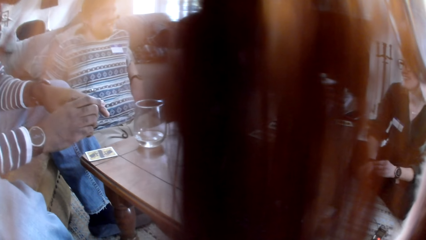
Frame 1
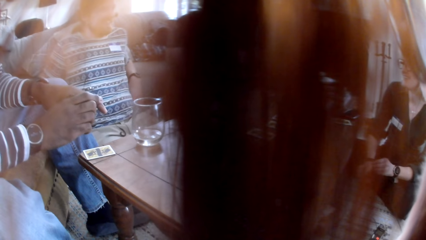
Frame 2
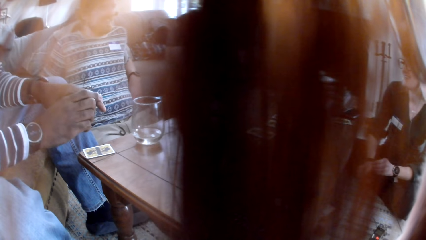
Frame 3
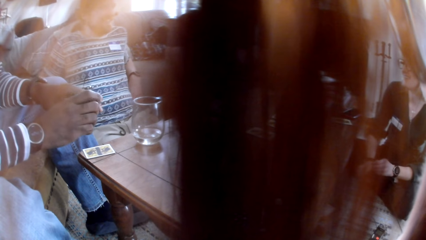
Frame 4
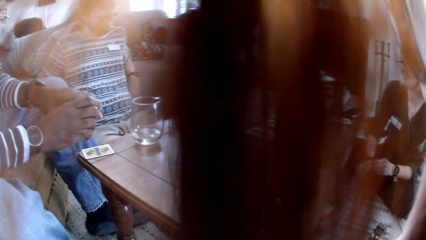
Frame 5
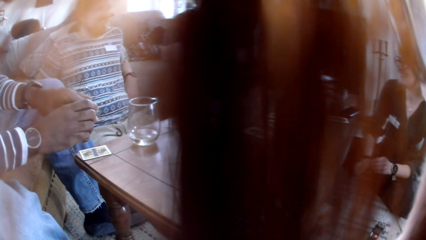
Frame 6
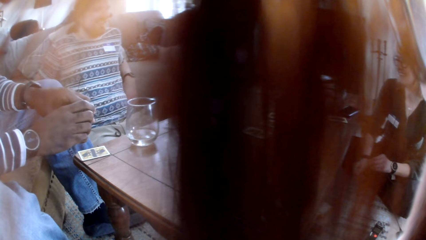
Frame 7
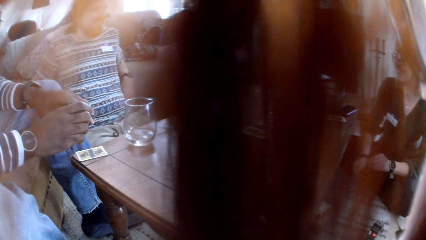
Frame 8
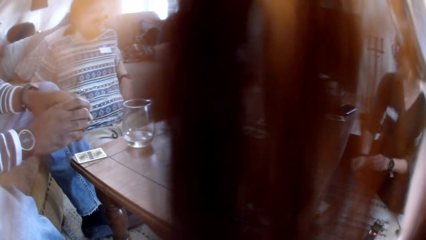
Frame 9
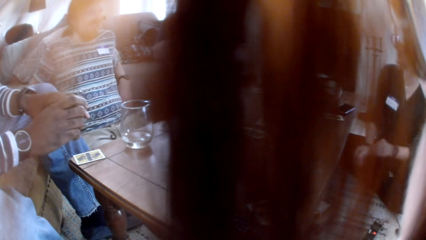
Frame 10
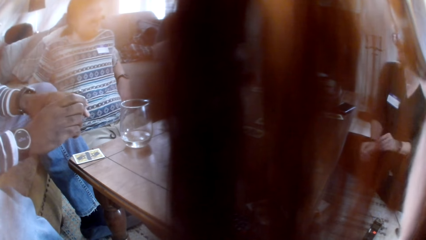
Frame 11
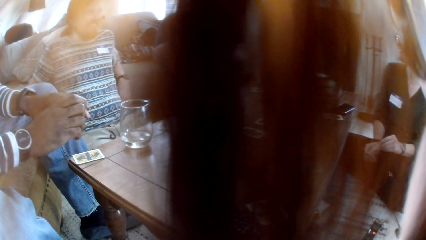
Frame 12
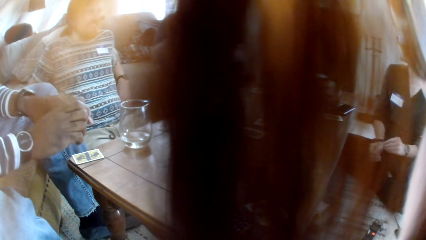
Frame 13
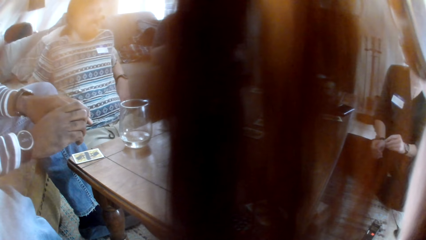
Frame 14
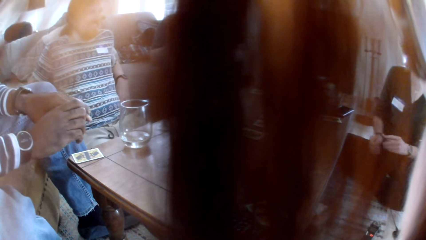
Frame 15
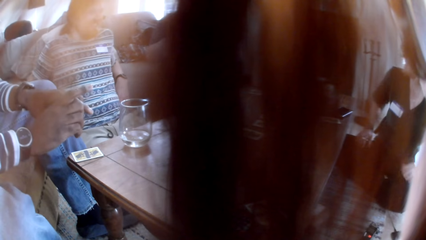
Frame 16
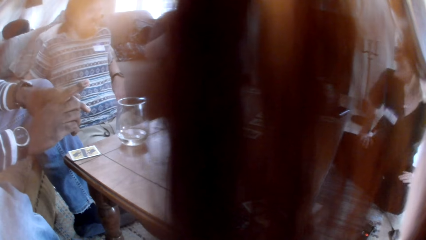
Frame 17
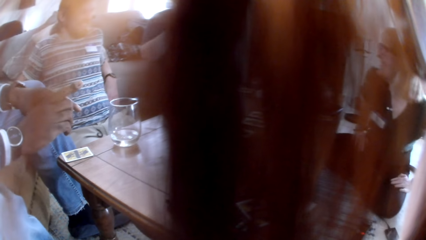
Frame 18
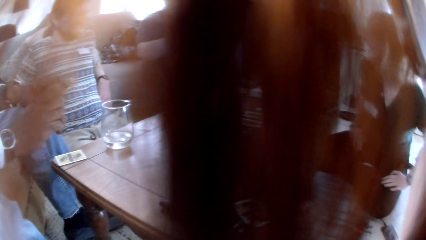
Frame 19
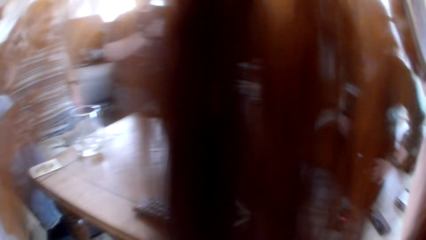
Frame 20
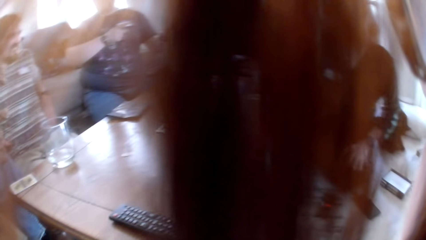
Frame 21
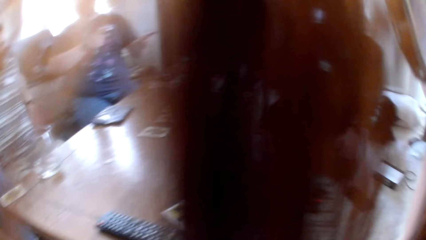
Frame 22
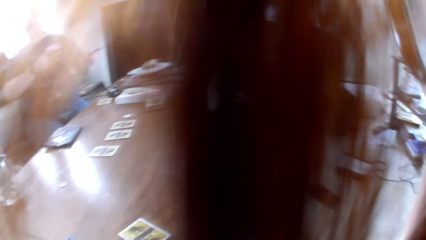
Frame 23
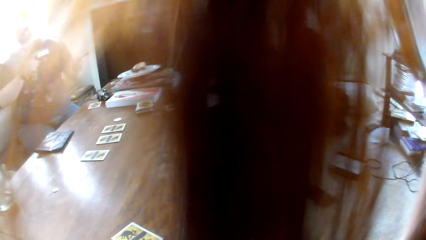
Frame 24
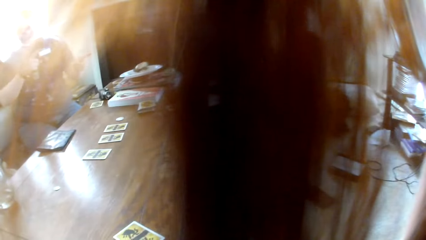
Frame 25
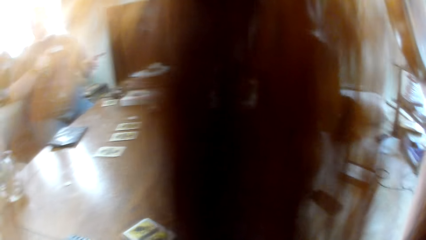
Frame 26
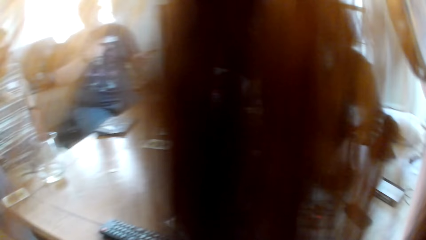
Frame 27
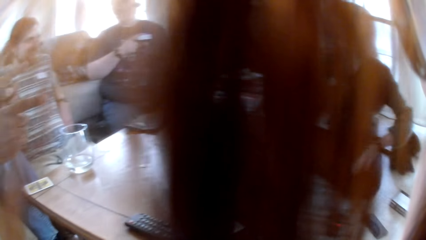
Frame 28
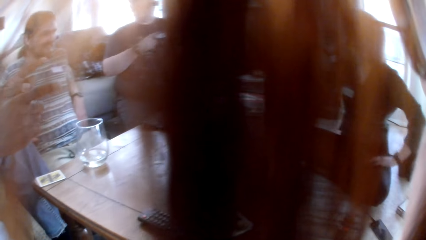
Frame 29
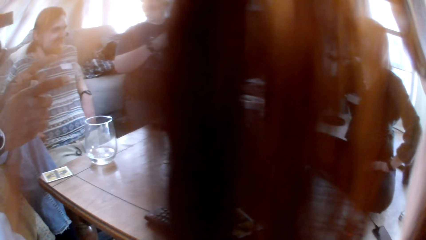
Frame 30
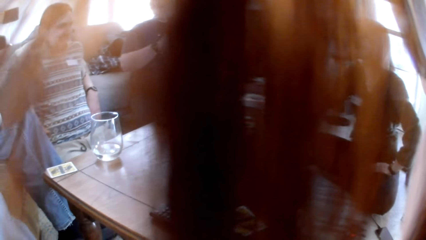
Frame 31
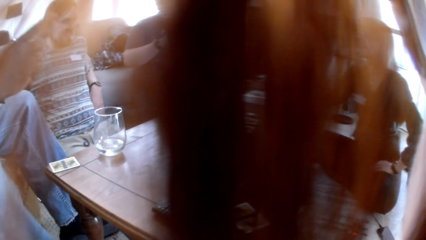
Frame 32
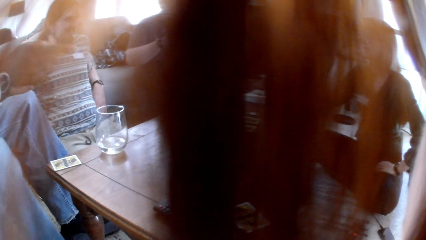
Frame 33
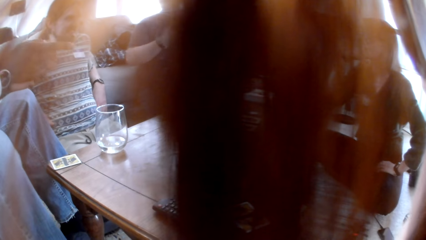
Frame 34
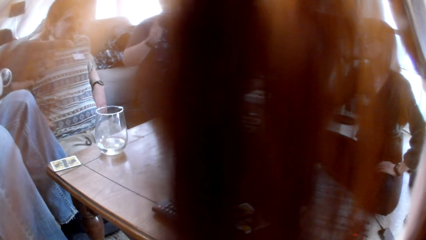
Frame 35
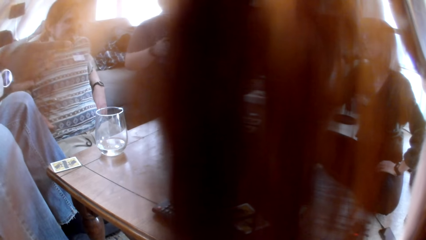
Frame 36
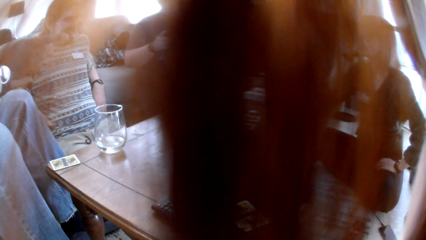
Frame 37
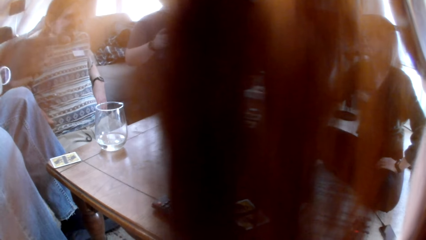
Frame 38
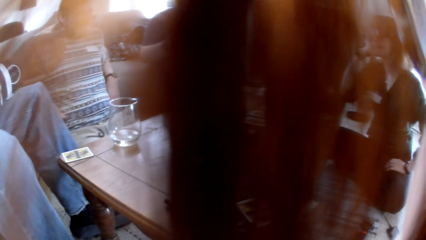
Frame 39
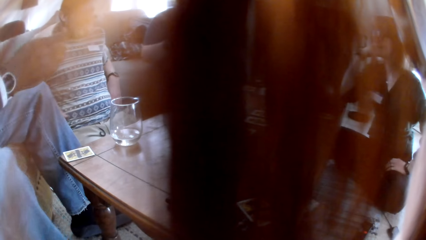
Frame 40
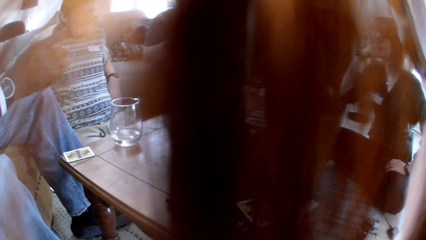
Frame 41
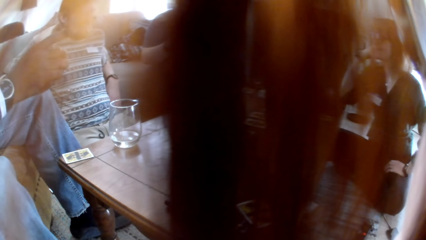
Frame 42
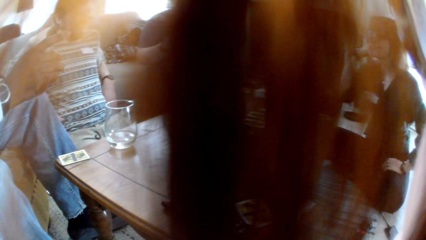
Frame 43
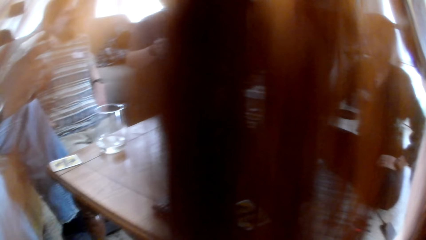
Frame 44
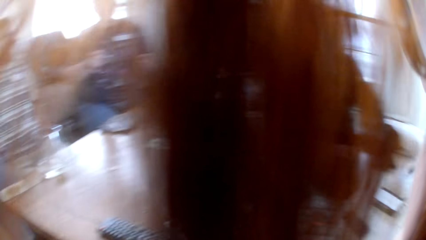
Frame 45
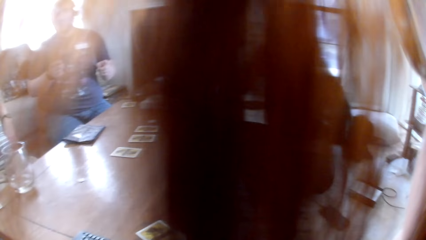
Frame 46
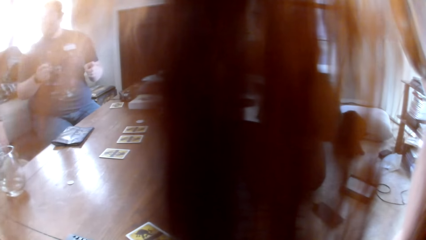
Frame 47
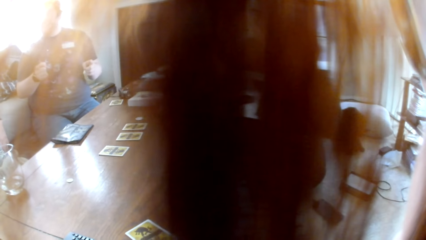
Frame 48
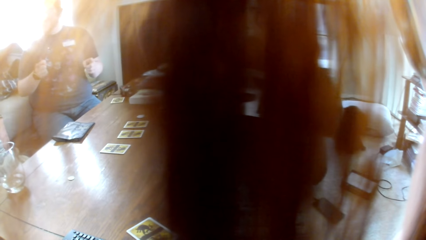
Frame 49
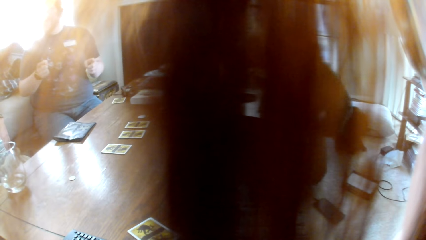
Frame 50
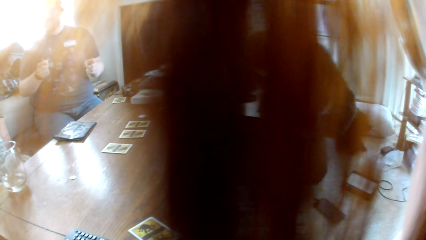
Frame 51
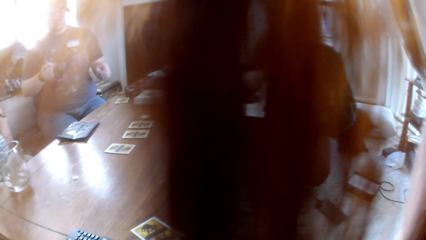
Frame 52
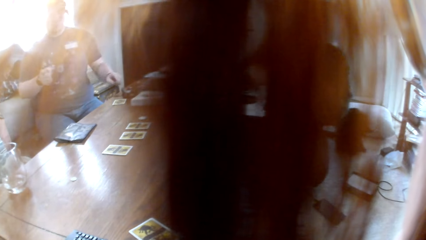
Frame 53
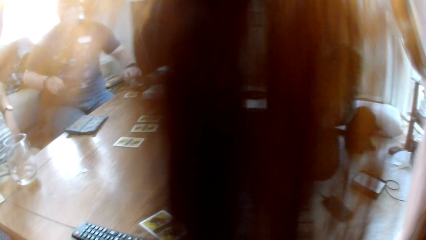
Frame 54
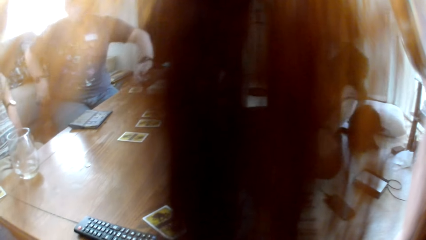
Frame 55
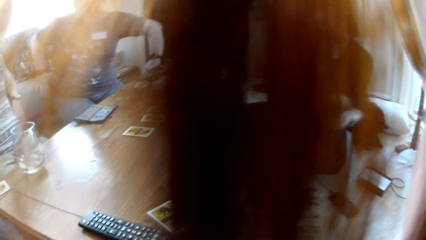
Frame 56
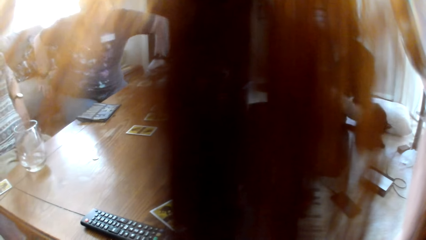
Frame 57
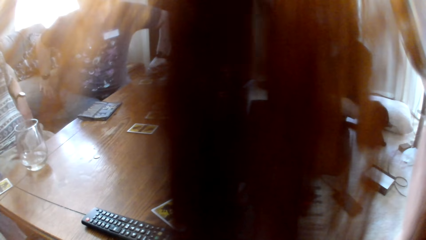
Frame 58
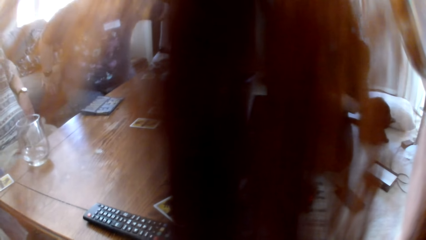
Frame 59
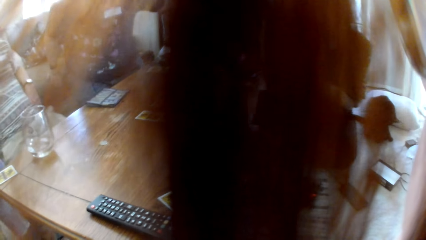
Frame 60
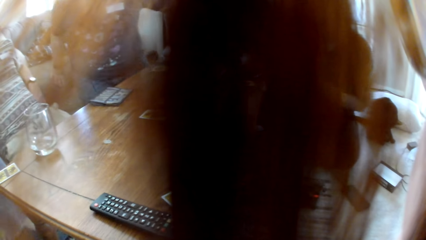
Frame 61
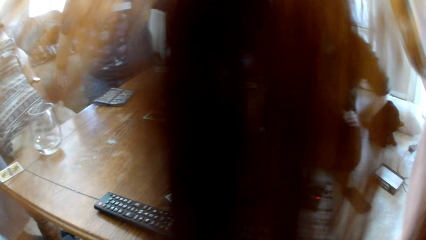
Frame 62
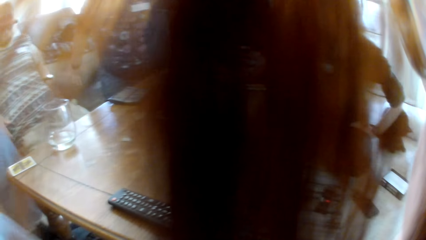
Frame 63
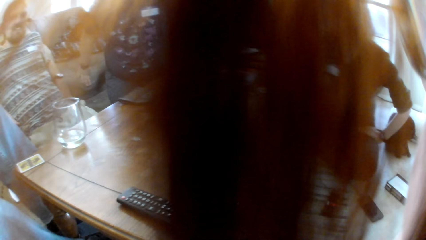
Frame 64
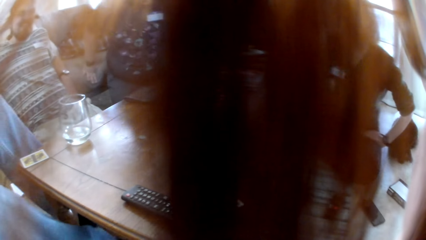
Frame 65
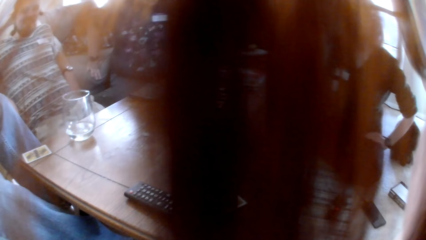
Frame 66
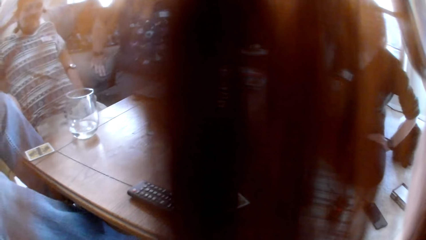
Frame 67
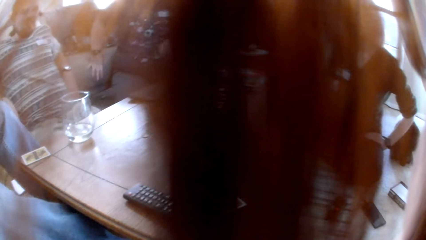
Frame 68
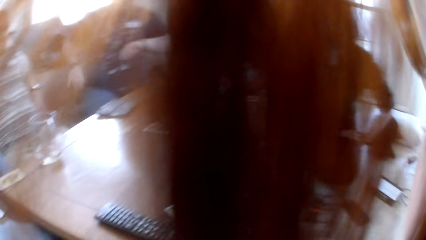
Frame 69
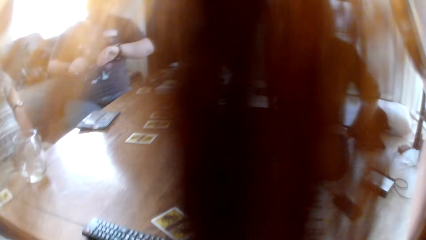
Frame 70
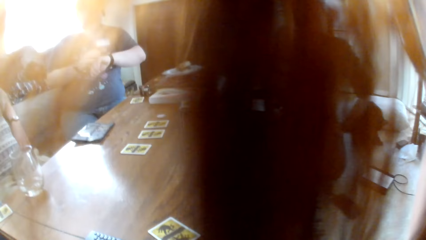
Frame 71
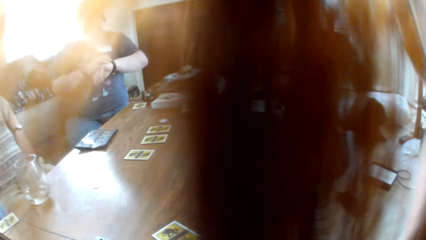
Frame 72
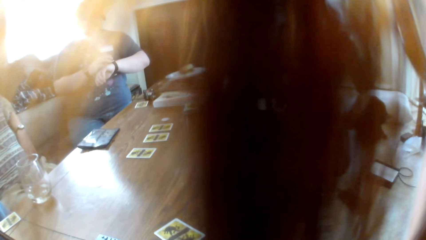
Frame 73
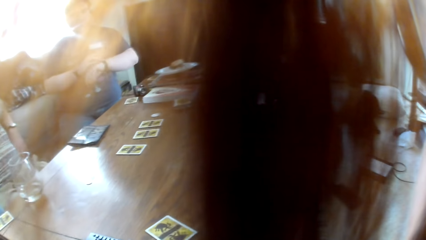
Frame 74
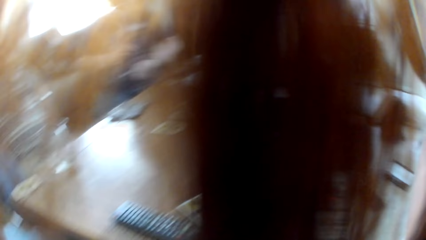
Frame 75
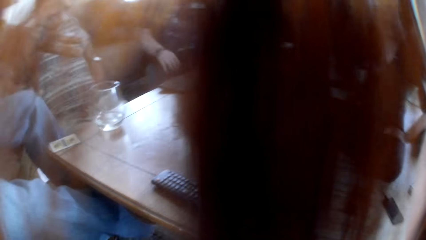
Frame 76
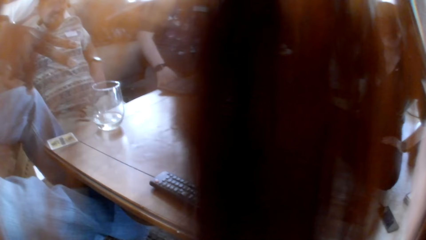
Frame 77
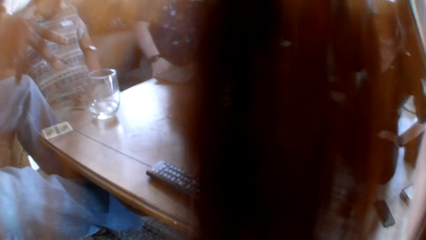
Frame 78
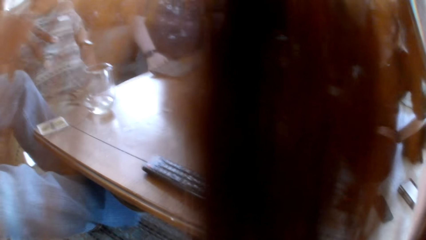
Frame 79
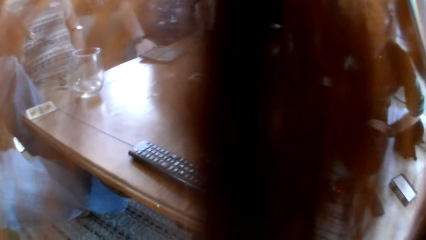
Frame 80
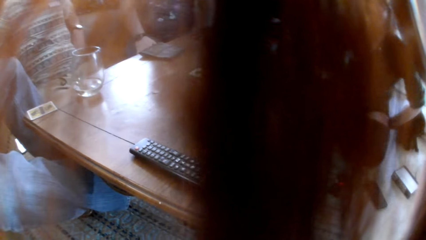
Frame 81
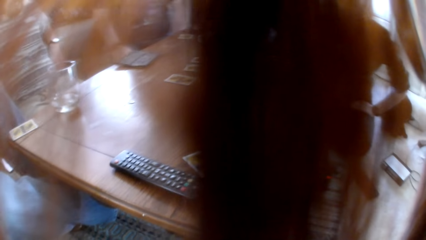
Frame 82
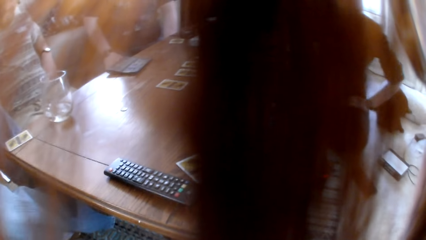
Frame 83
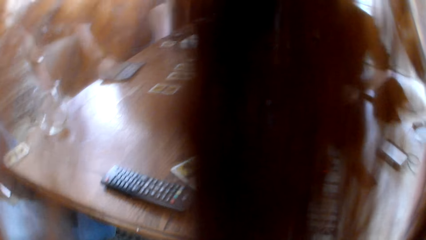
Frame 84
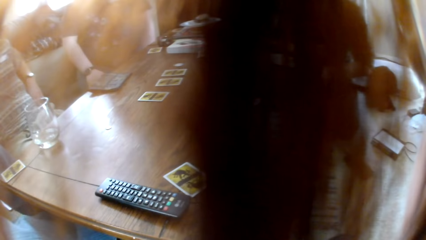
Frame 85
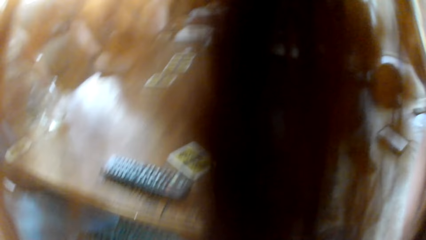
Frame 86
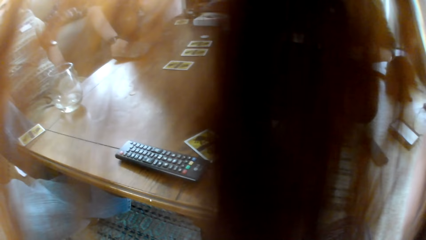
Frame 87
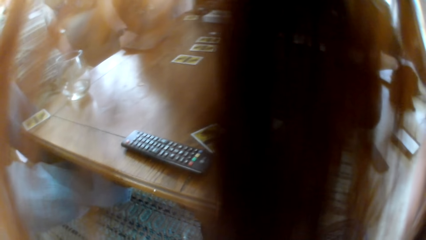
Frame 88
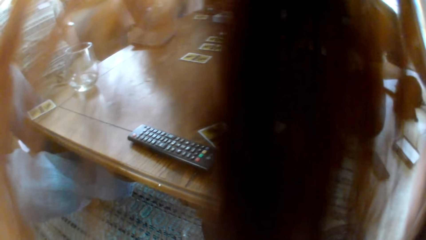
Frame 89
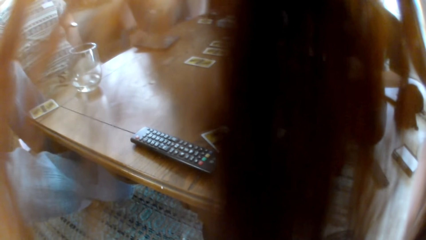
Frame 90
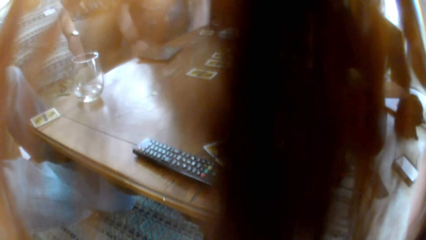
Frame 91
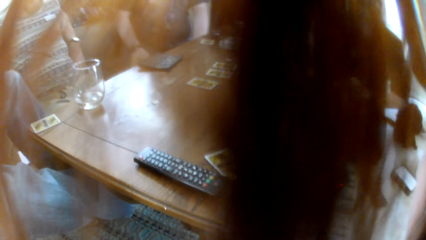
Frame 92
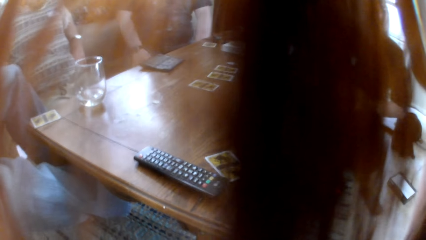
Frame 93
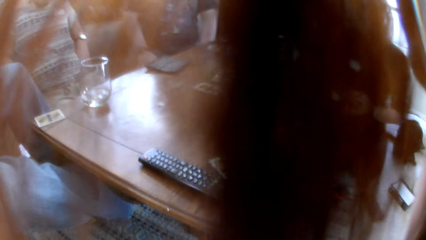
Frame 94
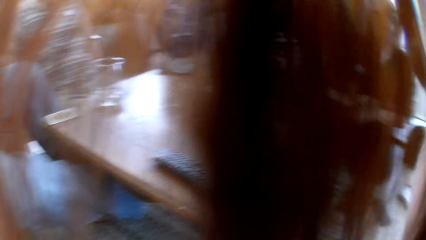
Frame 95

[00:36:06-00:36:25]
A man talks to the colleagues. The camera wearer looks at the man. Another man points at the table. The camera wearer stares at a man. A third man kneels down and sits down. The camera wearer looks around.
